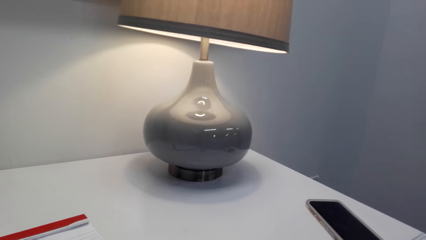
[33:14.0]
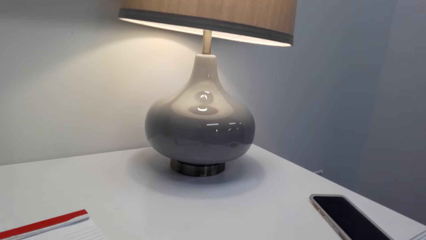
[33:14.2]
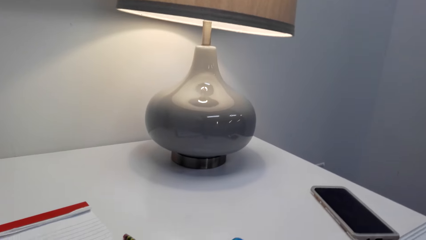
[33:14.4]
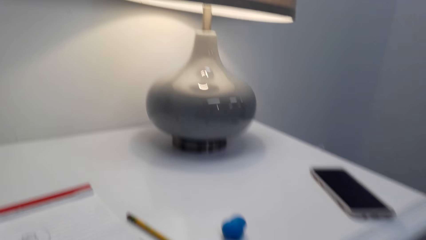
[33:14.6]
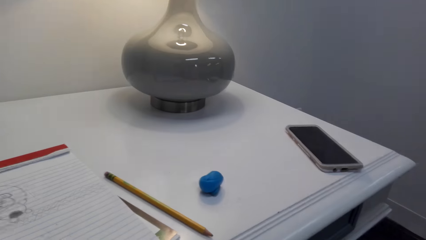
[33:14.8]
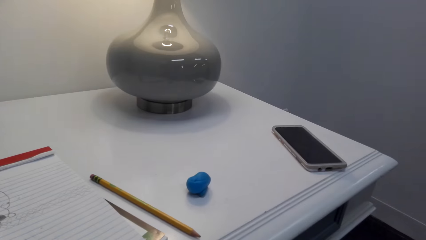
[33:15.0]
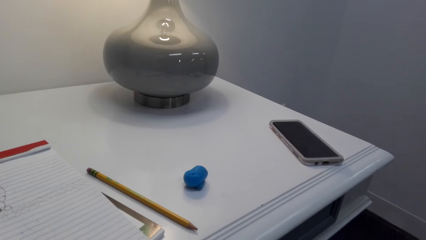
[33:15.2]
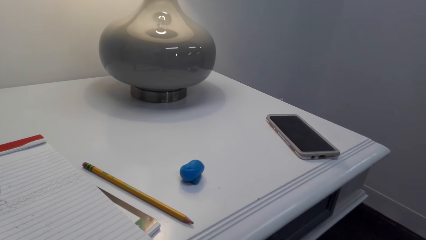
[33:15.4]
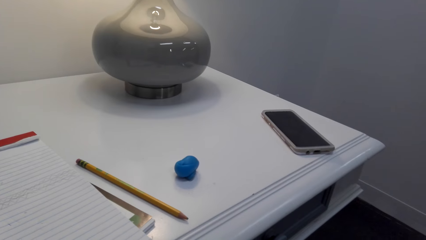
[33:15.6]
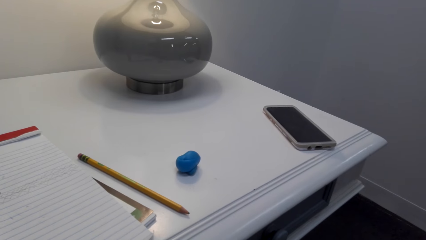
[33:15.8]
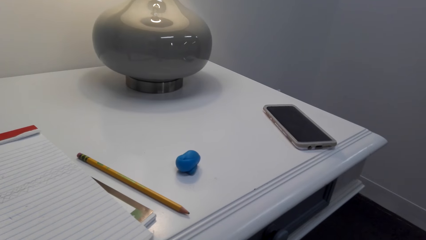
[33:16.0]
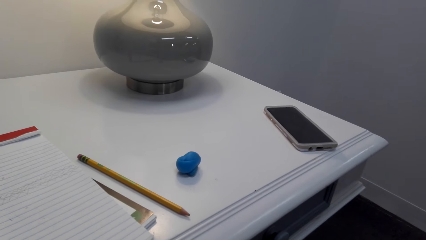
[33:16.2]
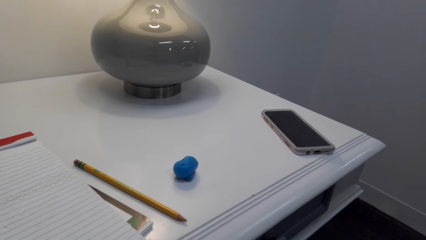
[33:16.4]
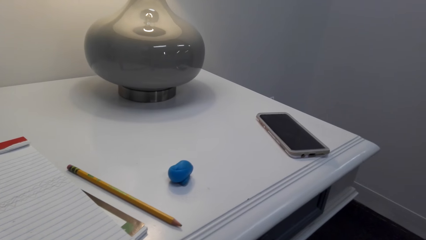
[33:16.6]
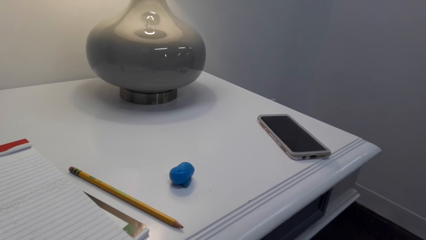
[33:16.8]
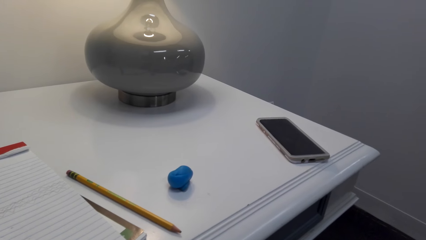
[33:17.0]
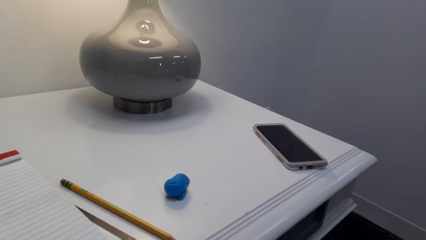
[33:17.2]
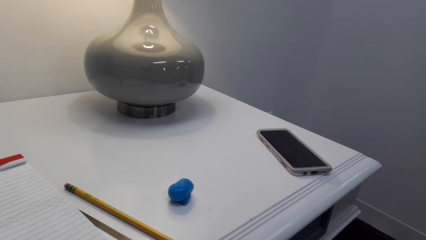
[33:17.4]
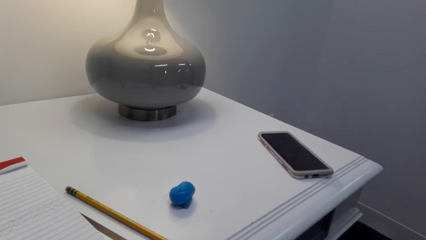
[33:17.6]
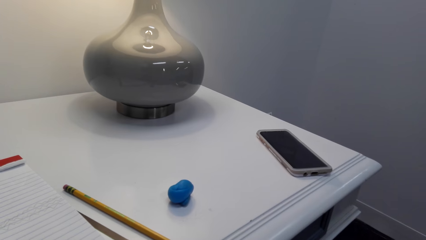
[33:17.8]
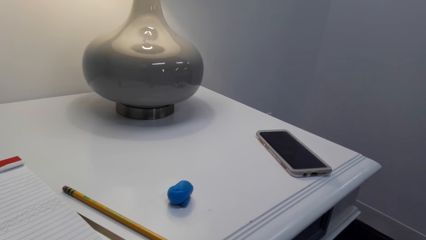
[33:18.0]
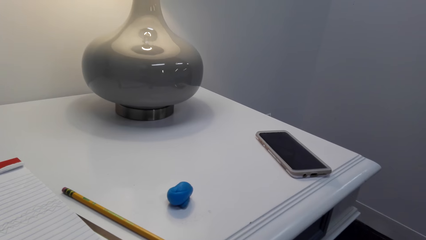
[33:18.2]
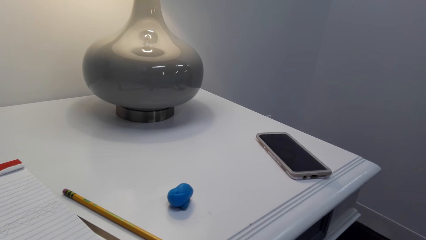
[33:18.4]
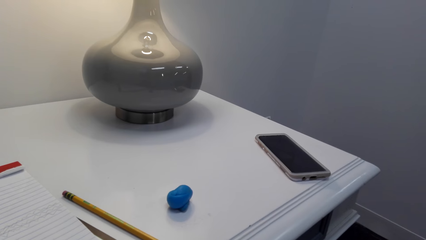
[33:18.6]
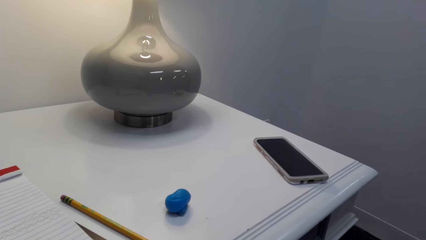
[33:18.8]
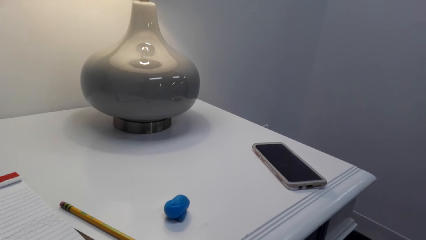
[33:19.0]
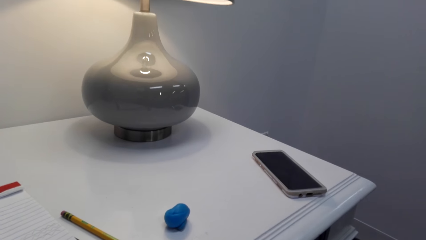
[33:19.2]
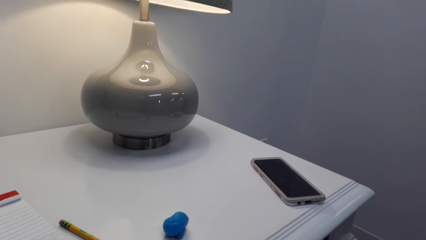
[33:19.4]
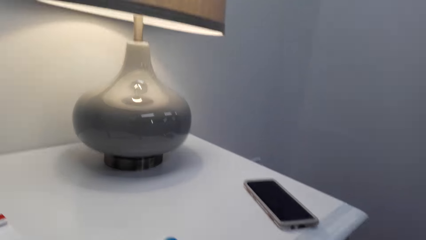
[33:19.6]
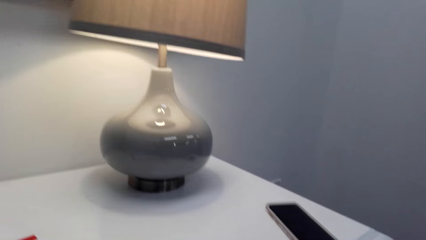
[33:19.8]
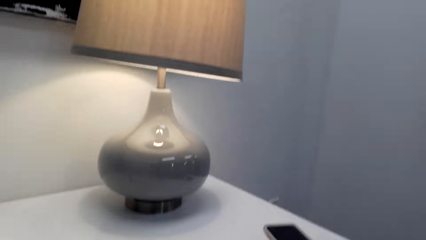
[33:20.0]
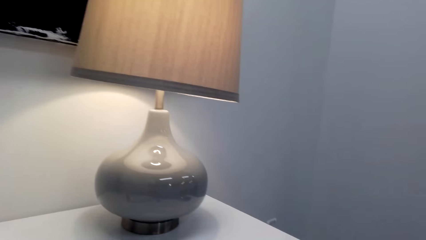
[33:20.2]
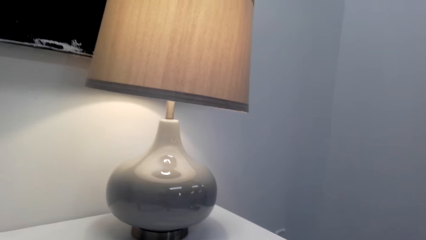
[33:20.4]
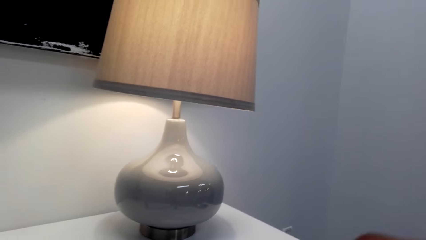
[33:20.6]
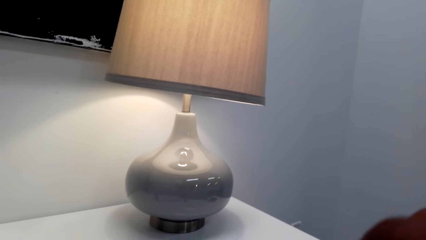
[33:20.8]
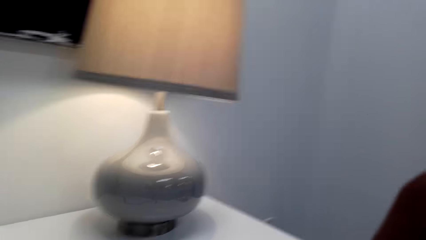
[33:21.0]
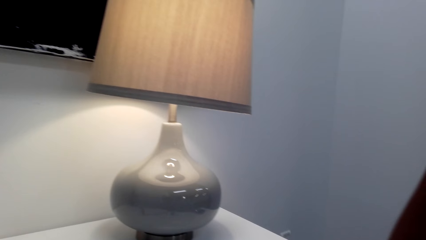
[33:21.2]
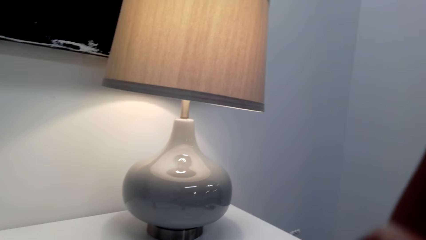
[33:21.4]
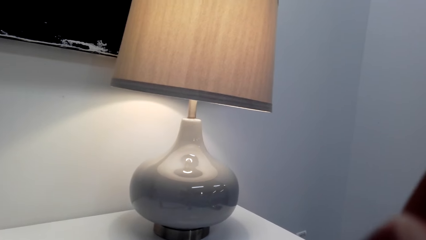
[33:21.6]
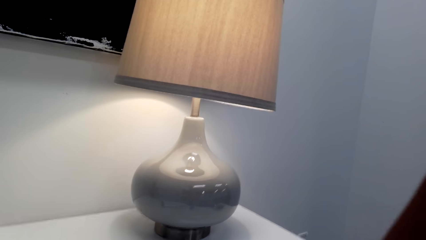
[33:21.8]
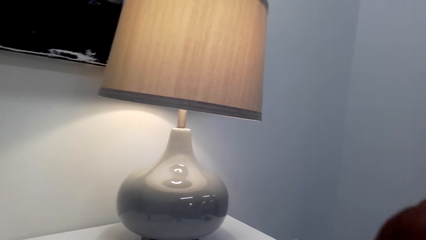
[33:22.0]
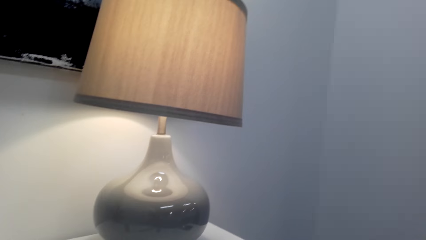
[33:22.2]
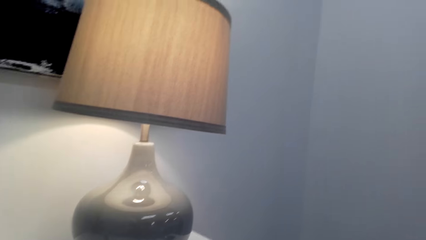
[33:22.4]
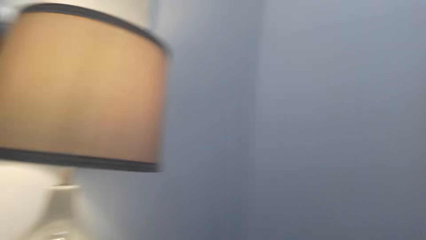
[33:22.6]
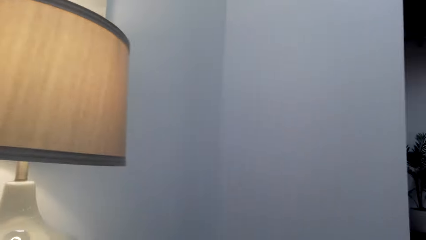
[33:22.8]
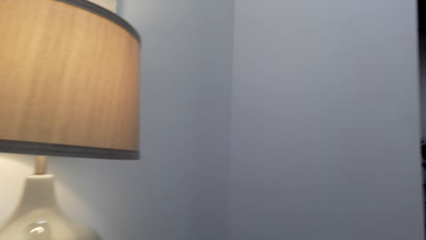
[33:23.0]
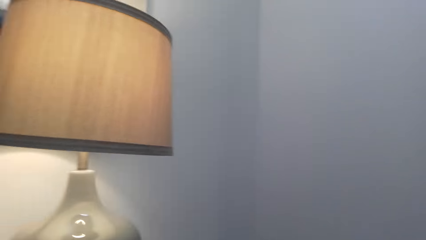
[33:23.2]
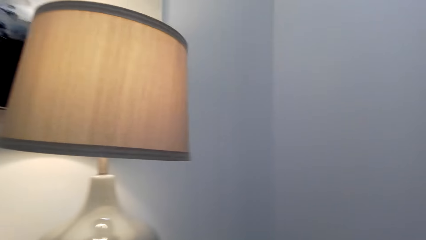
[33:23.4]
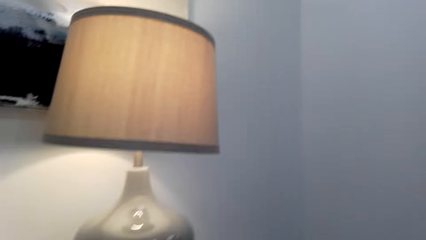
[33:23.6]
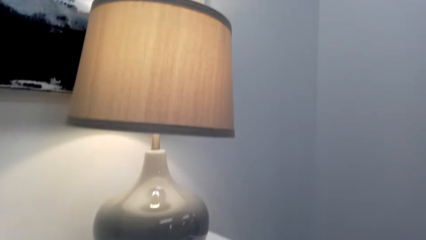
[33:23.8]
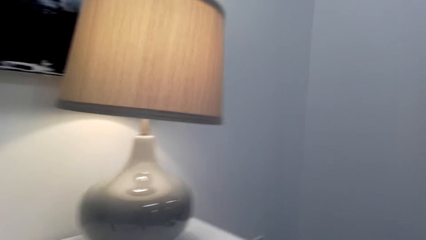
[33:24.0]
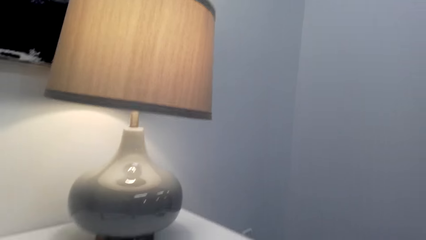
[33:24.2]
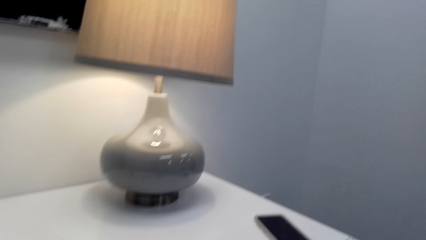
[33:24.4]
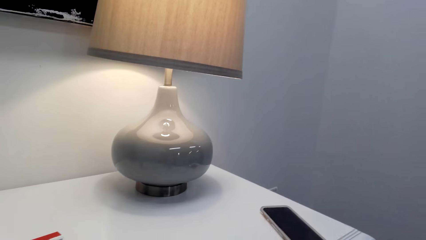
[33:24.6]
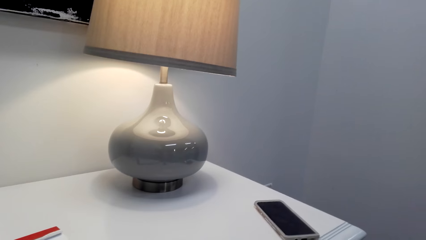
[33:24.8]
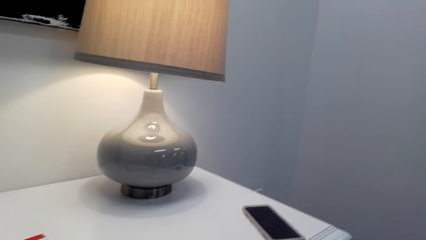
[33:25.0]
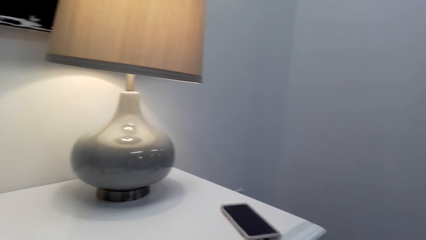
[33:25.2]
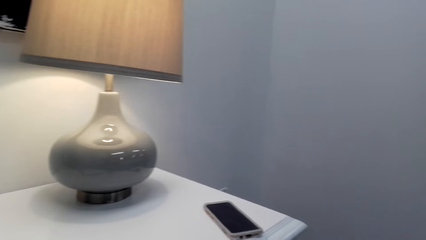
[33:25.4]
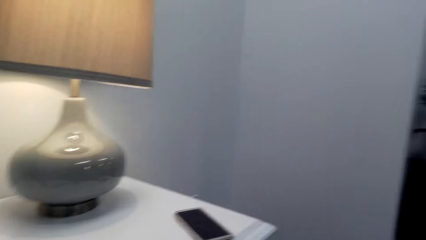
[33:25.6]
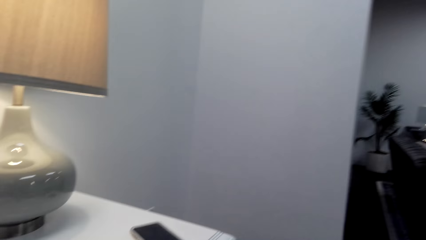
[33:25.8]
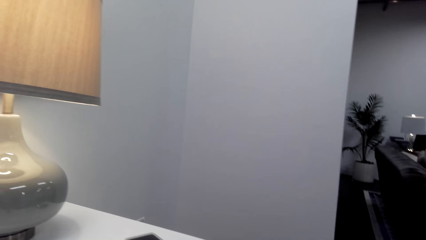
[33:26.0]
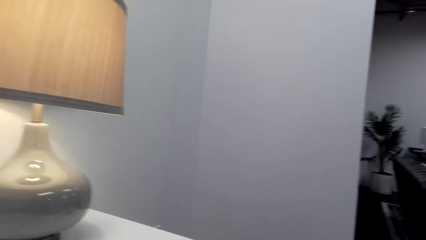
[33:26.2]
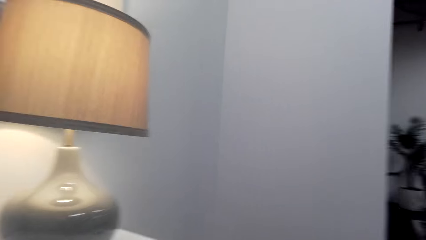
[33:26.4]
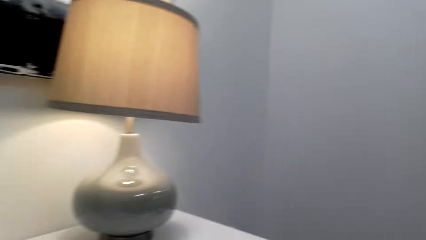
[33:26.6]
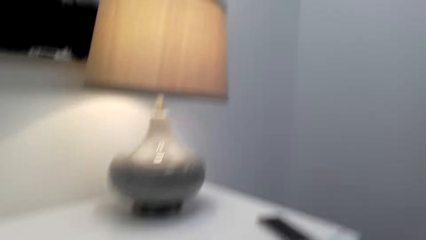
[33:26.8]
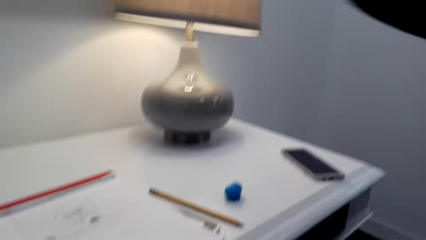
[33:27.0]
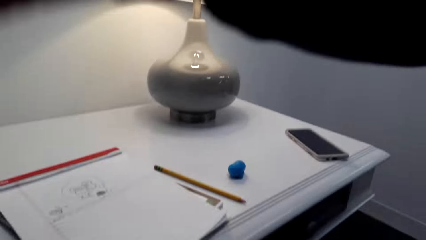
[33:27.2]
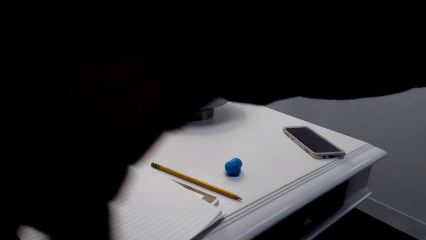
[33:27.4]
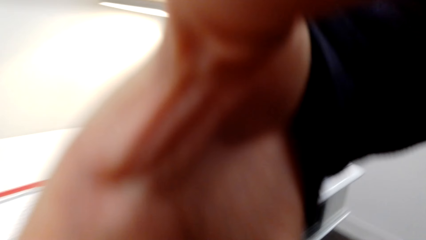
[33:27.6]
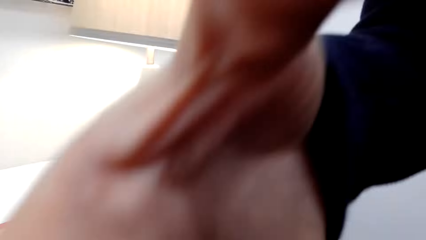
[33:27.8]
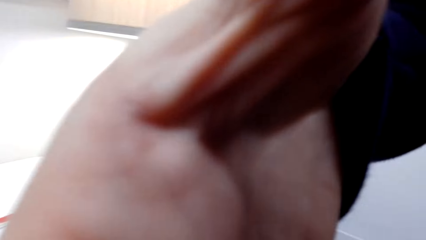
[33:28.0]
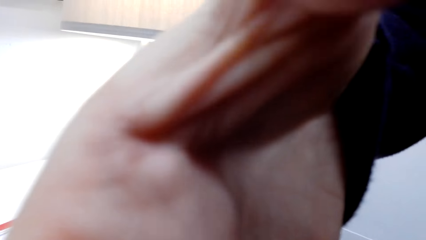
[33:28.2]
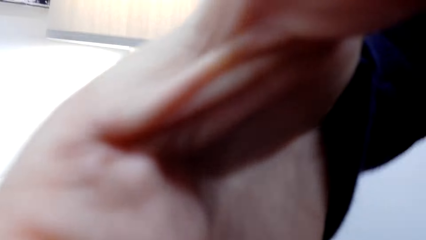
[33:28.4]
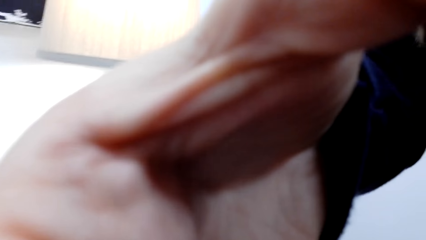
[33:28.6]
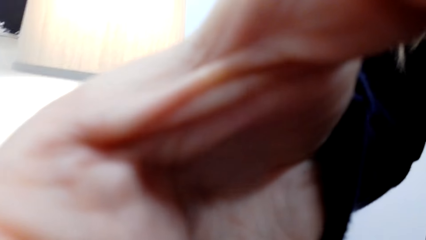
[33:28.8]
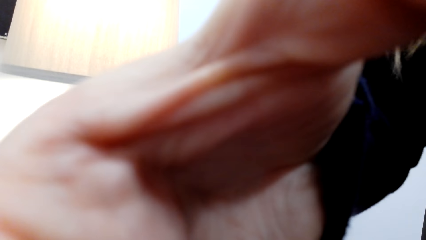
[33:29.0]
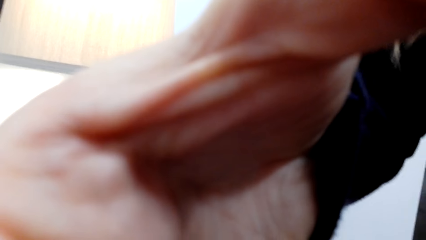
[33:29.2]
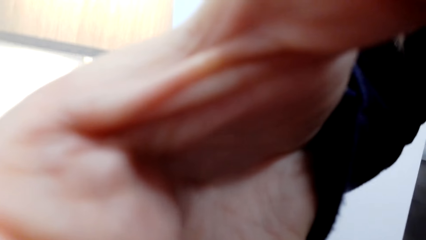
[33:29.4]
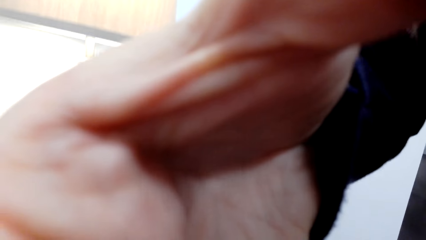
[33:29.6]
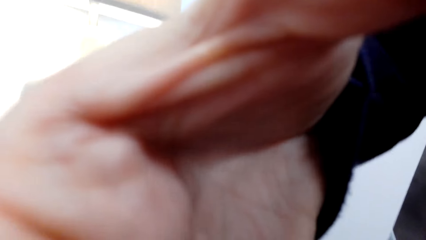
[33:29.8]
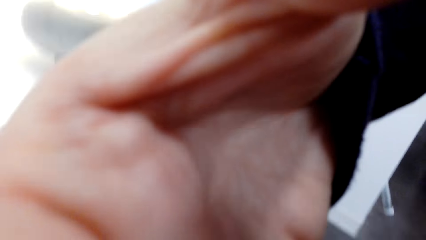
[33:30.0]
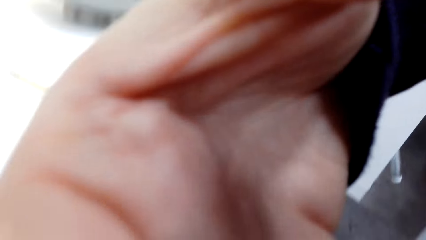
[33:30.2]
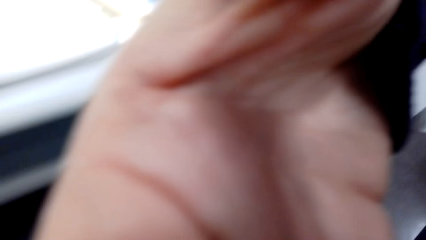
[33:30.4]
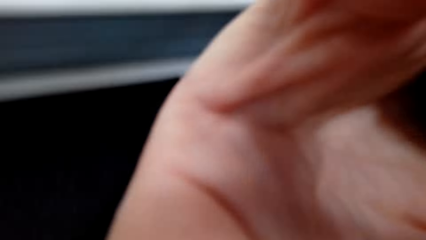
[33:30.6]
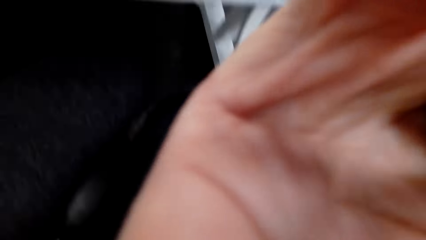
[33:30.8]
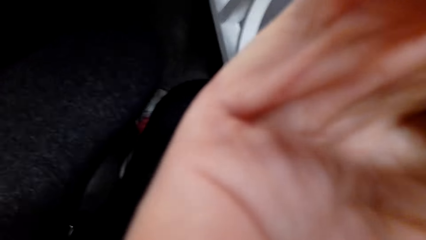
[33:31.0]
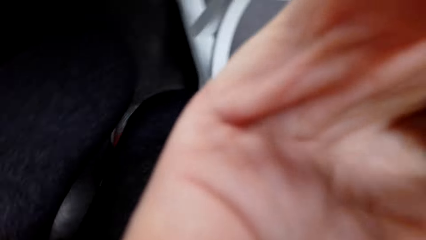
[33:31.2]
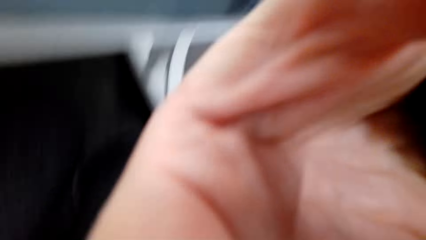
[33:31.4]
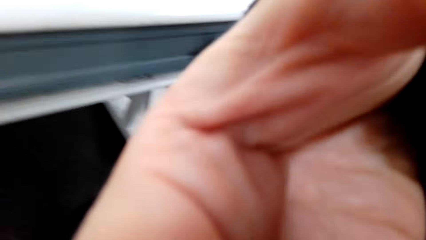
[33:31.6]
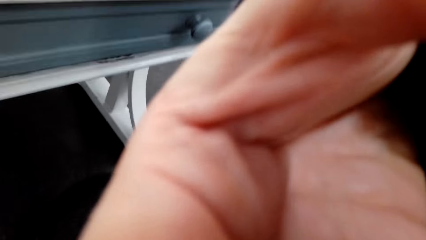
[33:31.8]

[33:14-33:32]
The camera wearer listens to music from the phone. They move the hand to something. They look around. They move the hand to the camera. They raise the hand.
